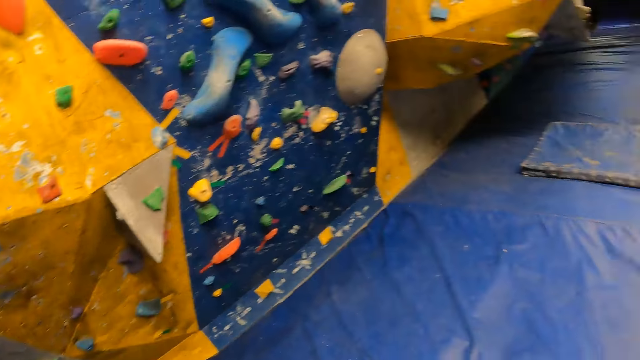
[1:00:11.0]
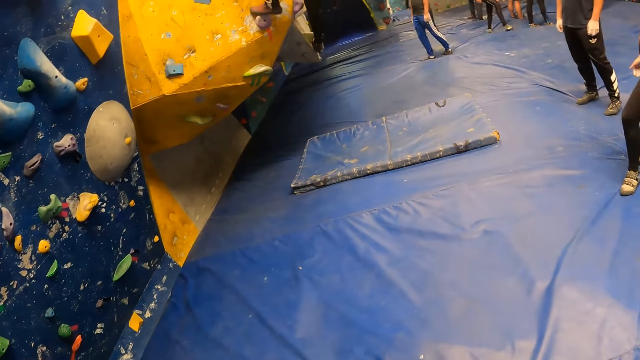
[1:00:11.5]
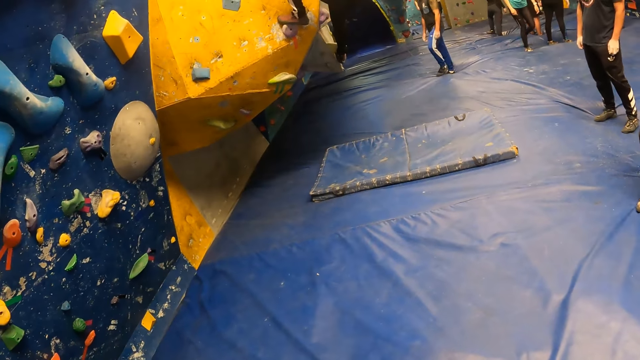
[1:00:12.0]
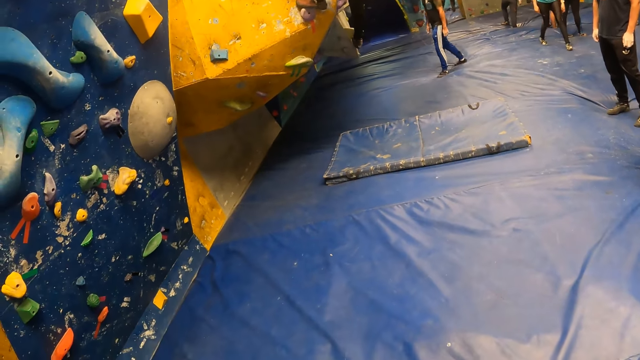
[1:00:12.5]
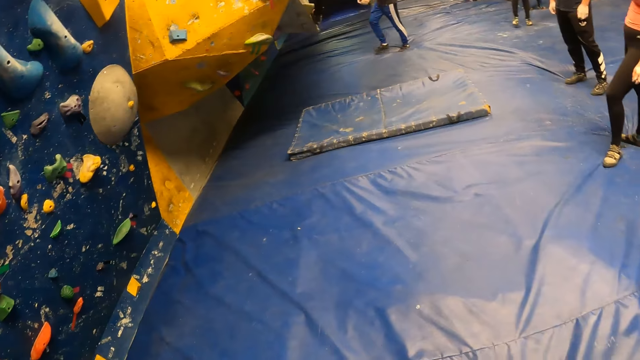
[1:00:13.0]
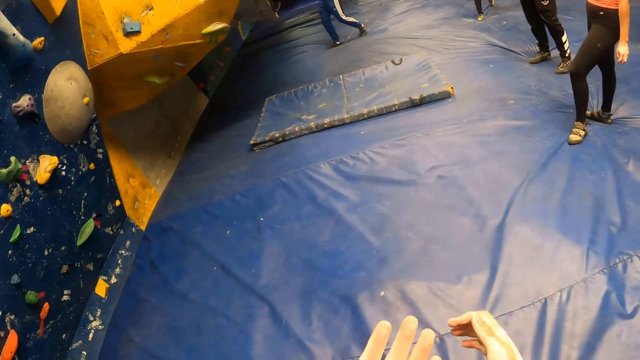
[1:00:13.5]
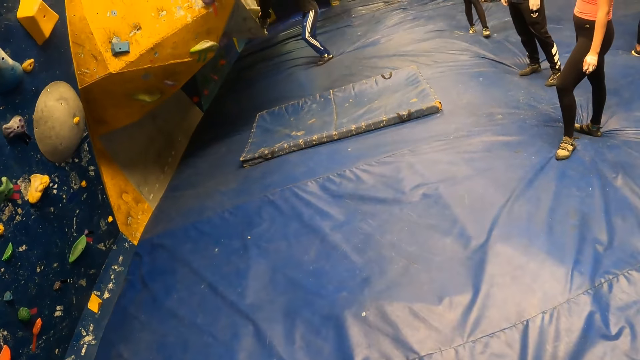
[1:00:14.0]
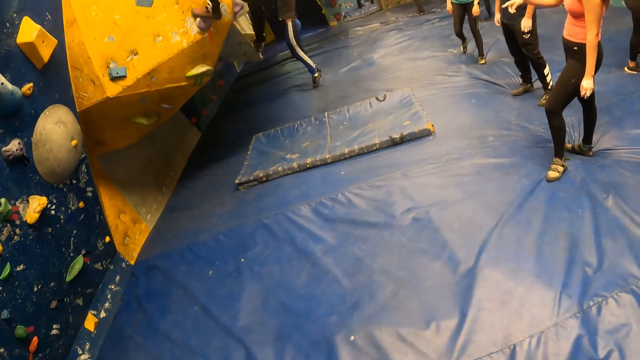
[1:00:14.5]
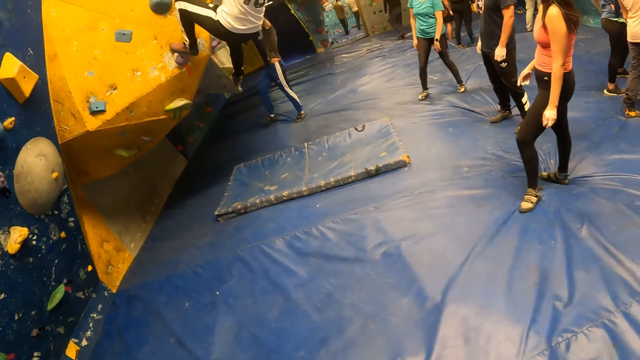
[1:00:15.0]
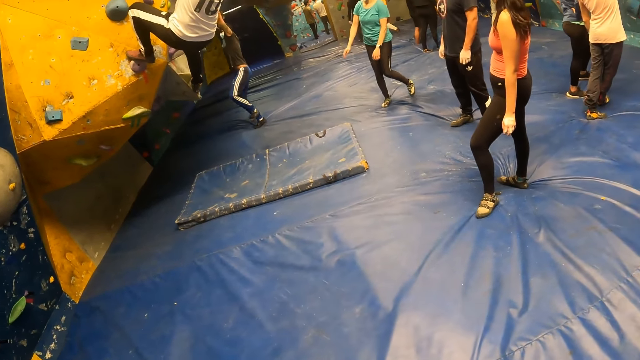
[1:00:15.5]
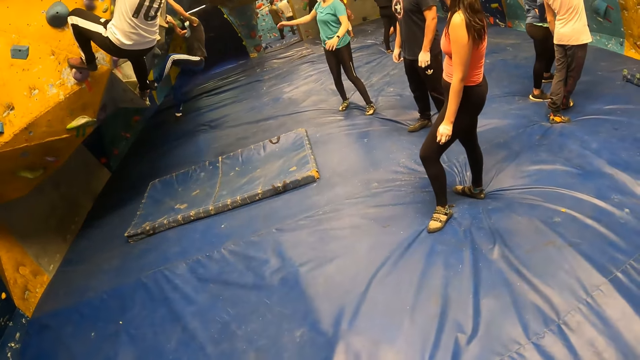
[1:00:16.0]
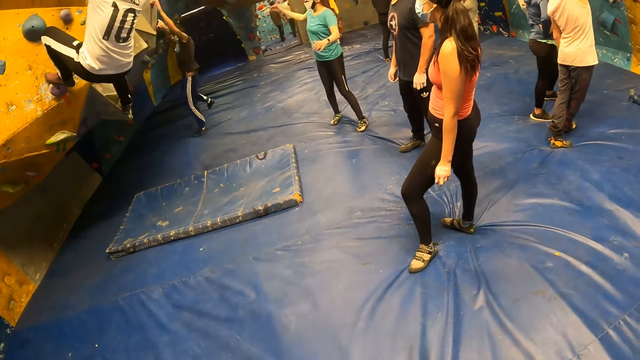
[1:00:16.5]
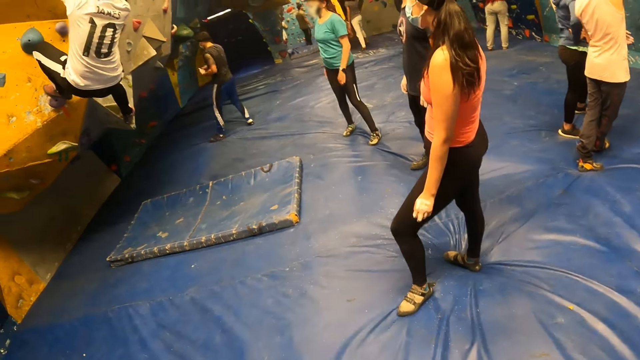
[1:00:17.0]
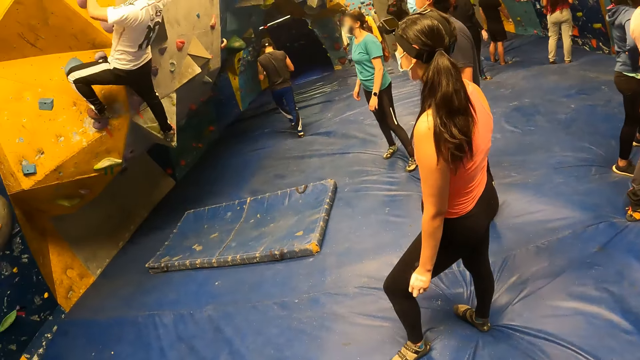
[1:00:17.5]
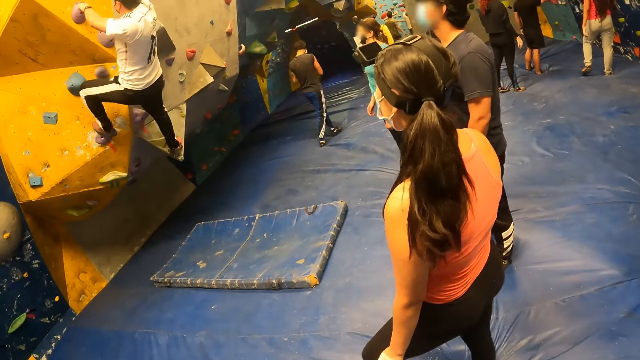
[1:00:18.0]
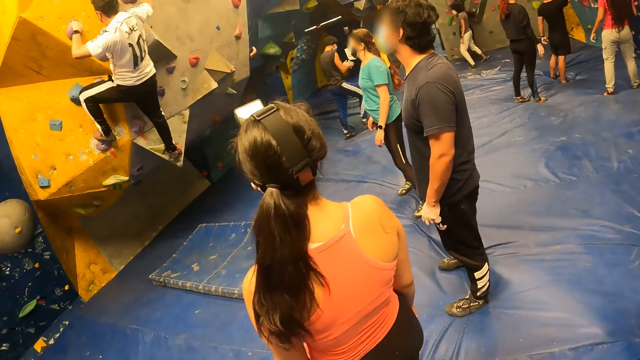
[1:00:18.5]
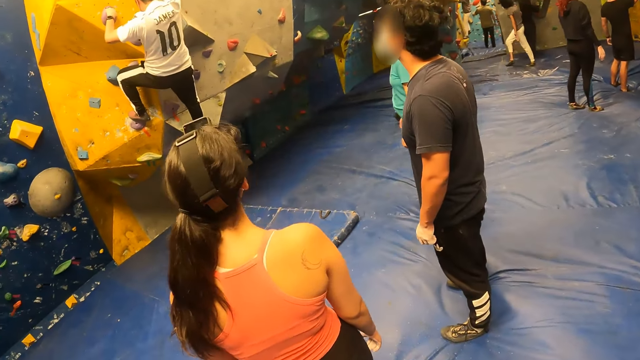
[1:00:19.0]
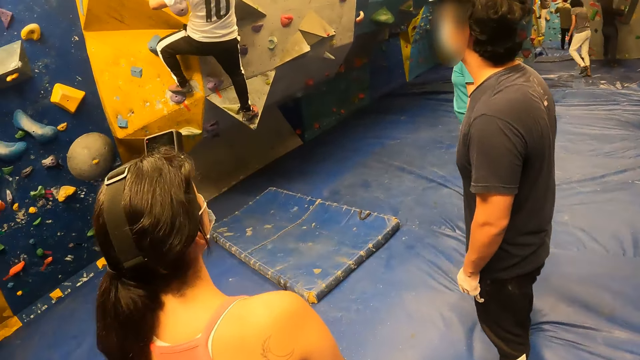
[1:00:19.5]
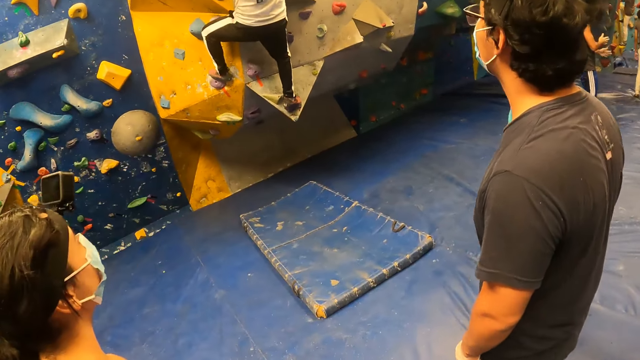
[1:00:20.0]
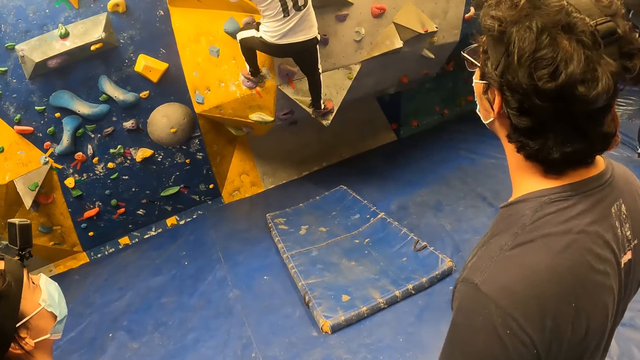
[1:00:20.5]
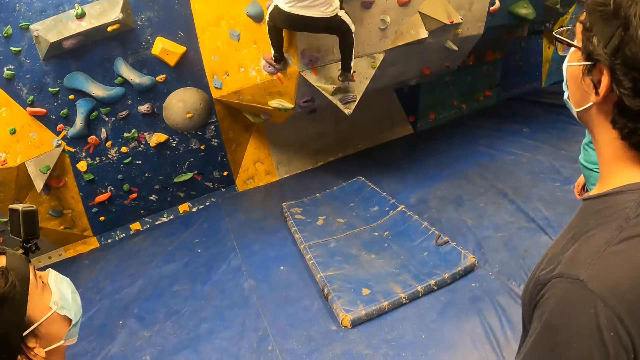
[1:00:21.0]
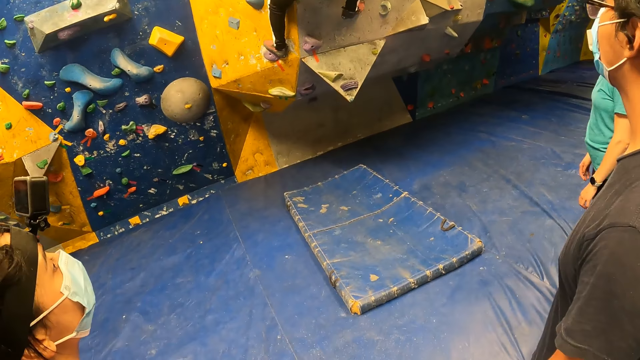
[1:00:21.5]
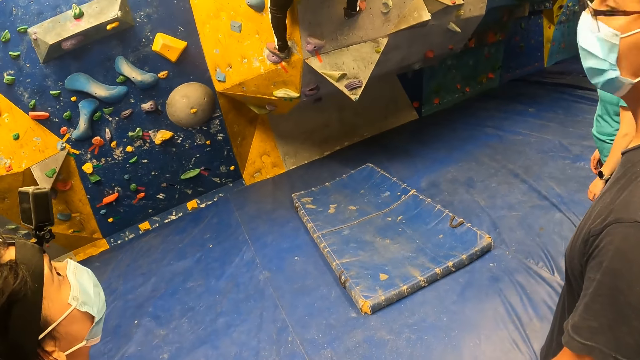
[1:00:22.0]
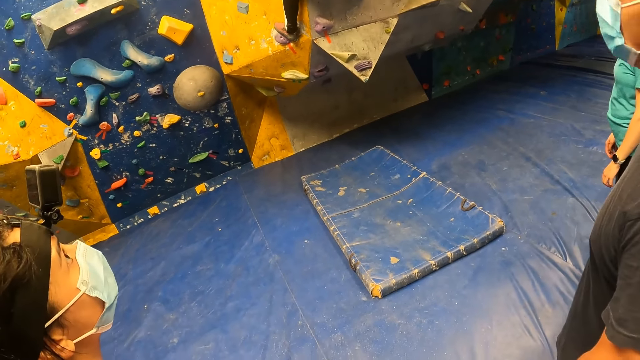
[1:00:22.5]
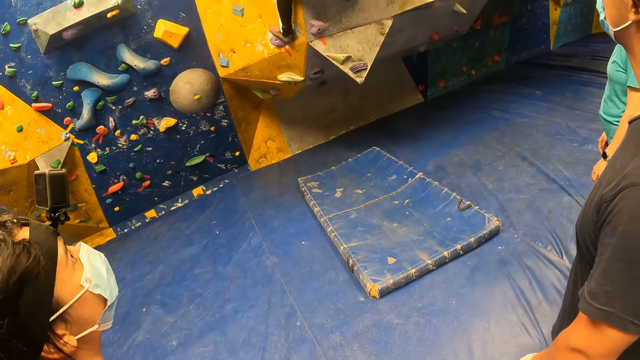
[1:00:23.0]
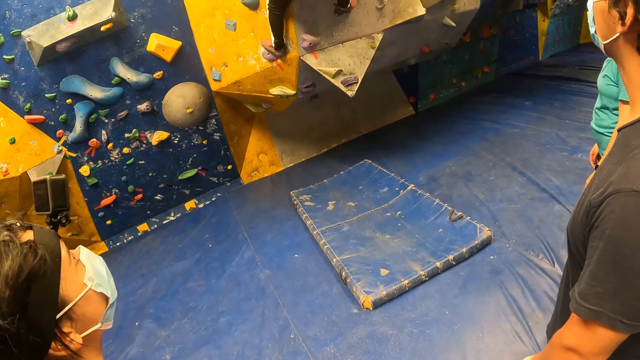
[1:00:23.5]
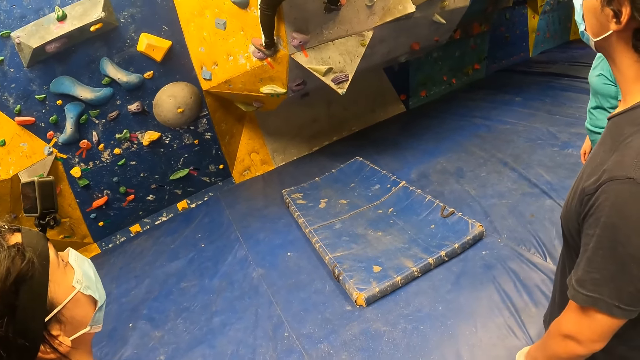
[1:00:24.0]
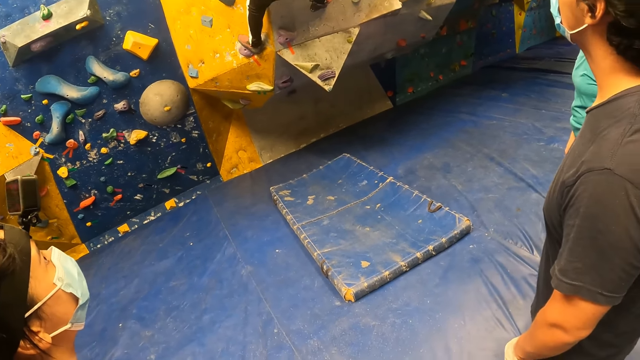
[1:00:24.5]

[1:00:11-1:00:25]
The man climbs the wall with both hands. The camera wearer looks at their hands. Another man climbs the wall with both hands. The camera wearer walks towards a lady. They look at a third man. The third man climbs up the wall.

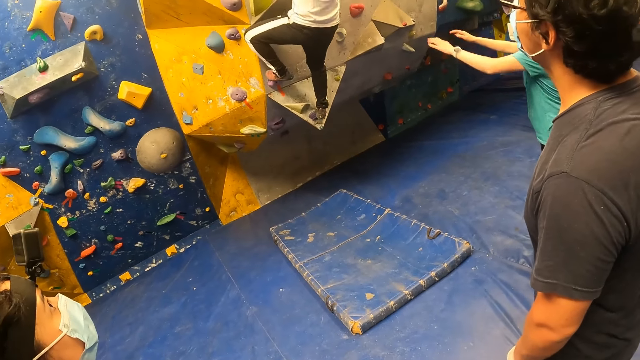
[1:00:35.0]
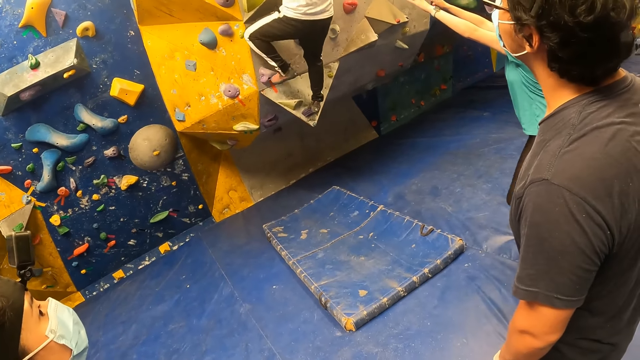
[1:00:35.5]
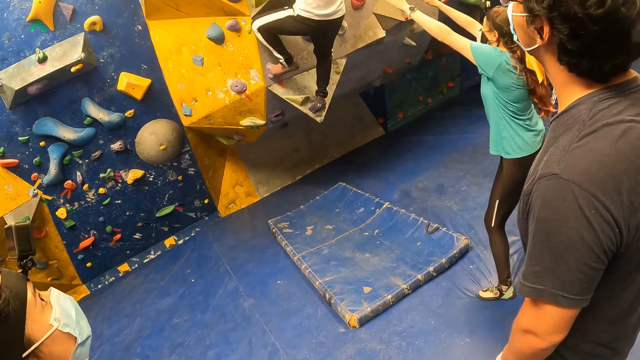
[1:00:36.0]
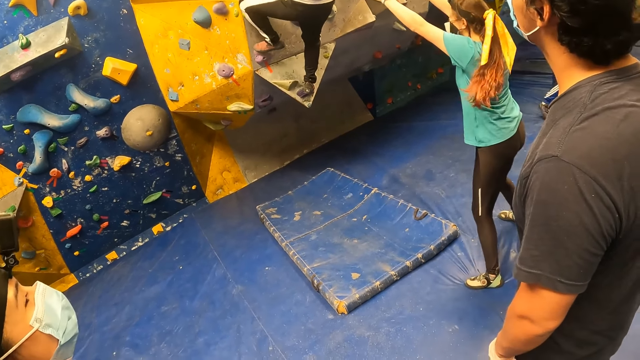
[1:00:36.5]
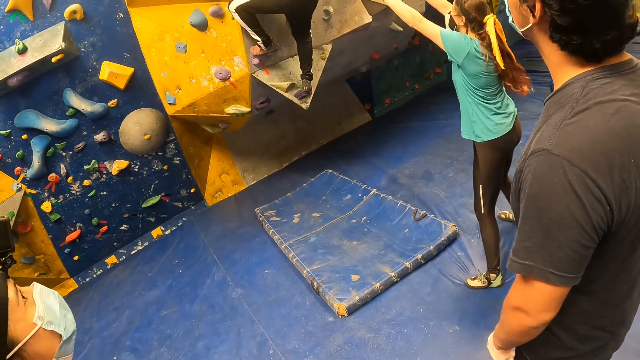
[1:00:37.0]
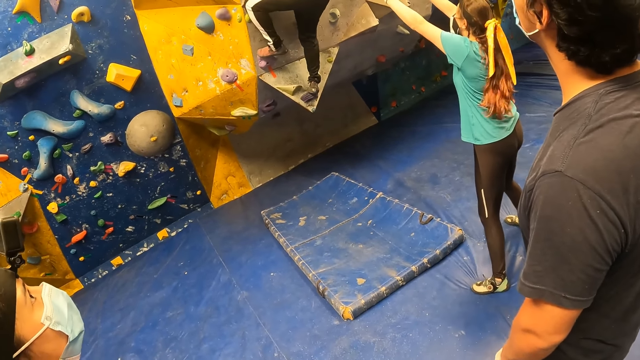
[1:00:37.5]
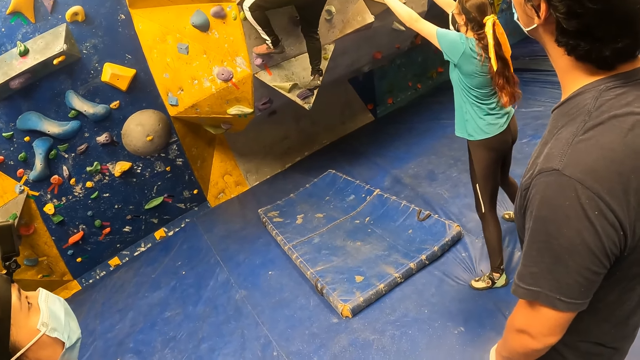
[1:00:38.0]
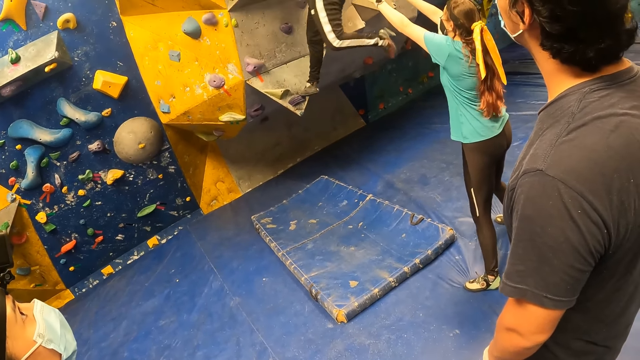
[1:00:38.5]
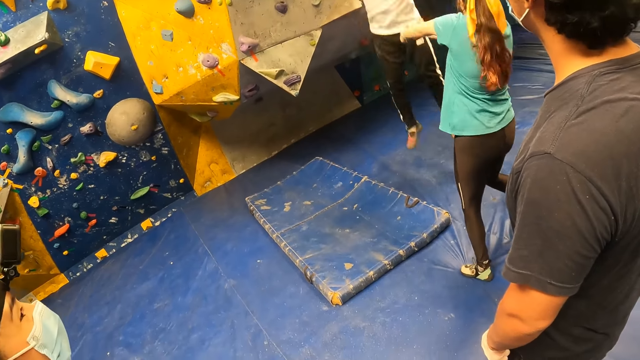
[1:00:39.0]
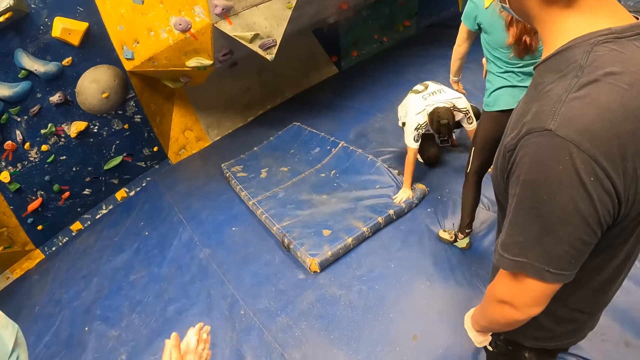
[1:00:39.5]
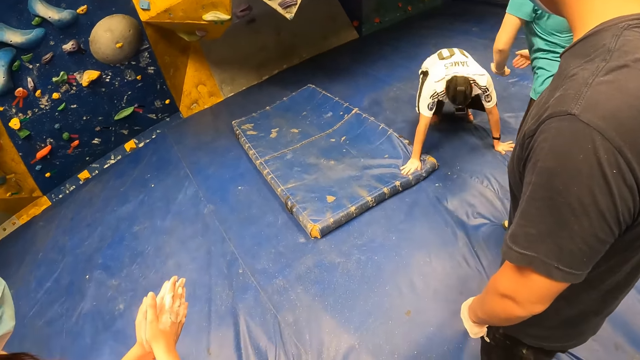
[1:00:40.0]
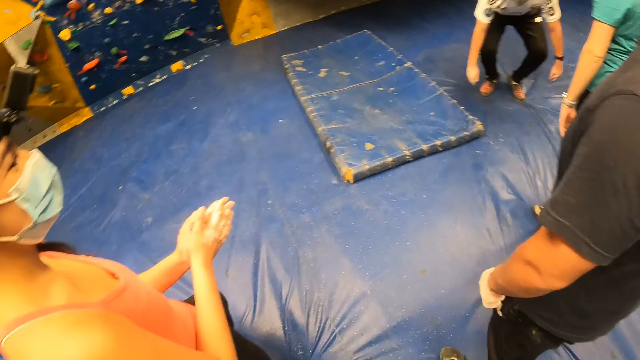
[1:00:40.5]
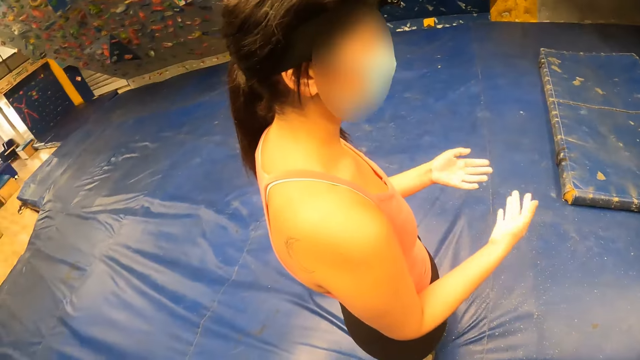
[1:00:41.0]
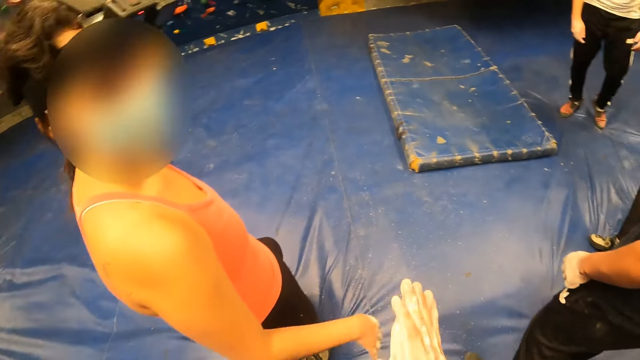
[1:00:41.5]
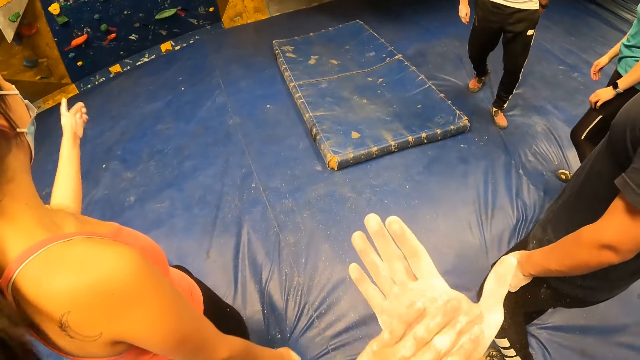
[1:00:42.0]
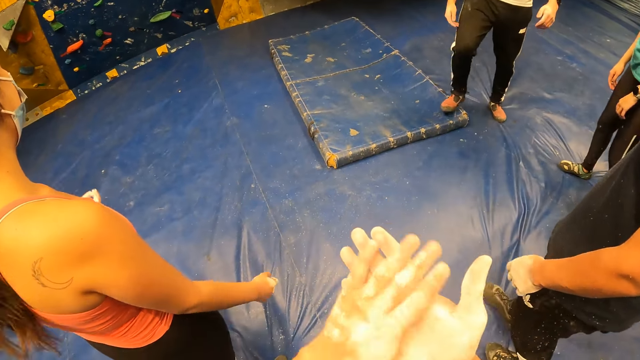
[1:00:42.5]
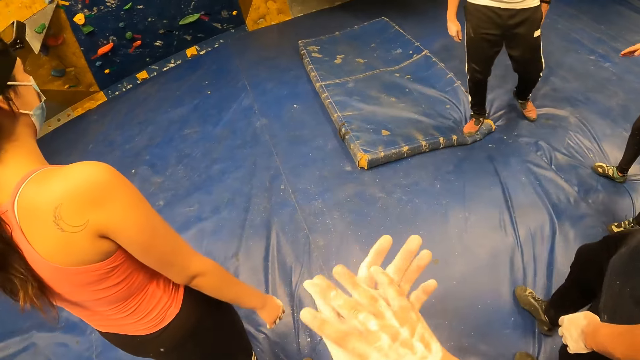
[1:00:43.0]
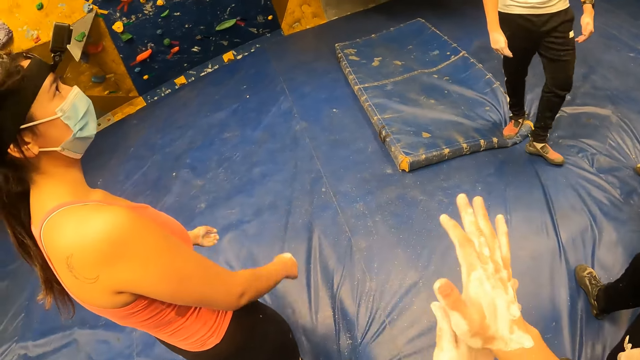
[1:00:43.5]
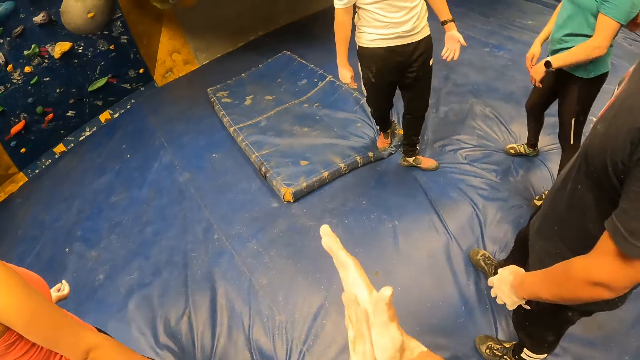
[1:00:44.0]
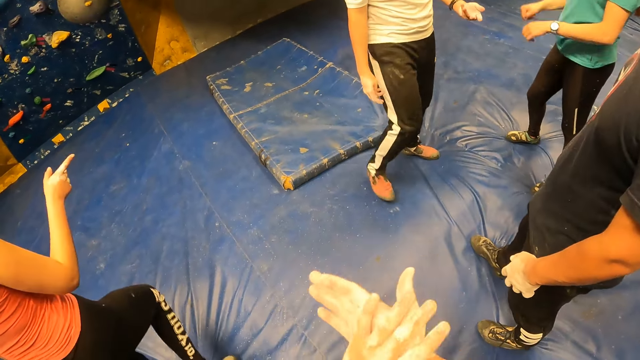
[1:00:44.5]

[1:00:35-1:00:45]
A man jumps off the wall. The camera wearer looks at the man. They converse with a lady. A woman claps her hands together. The camera wearer rubs both hands together.
